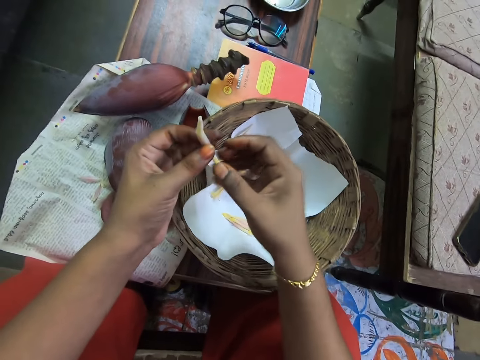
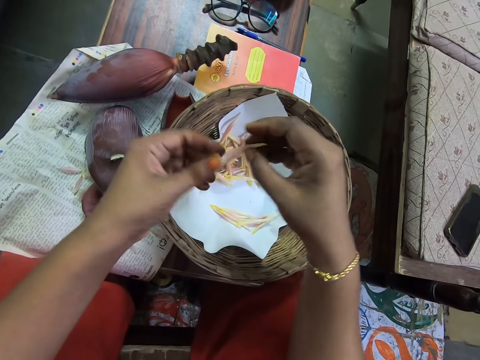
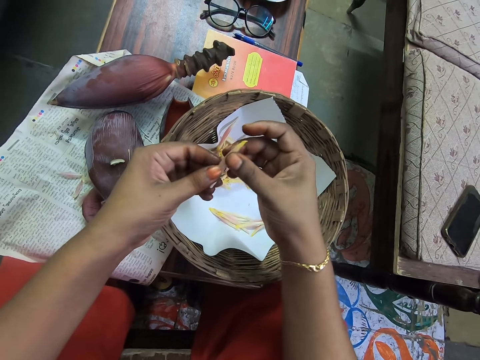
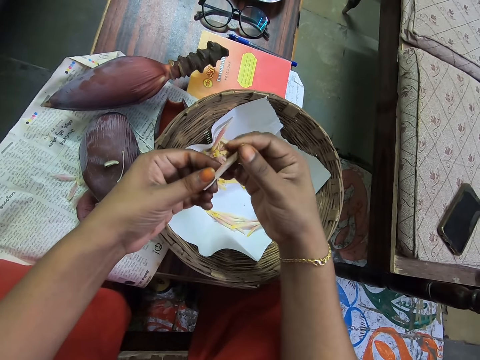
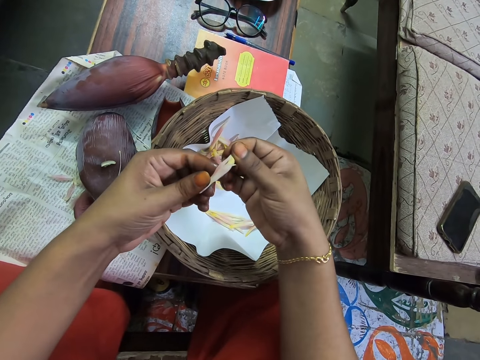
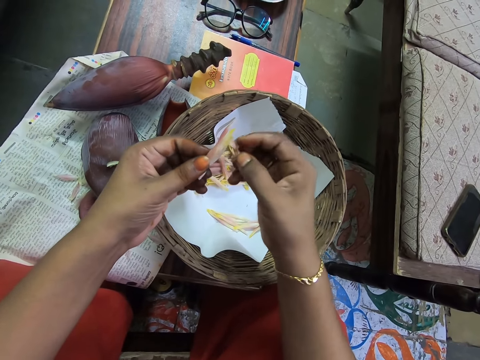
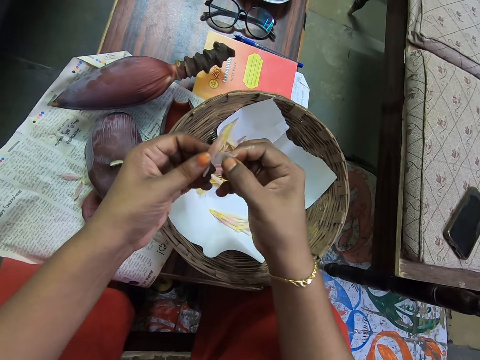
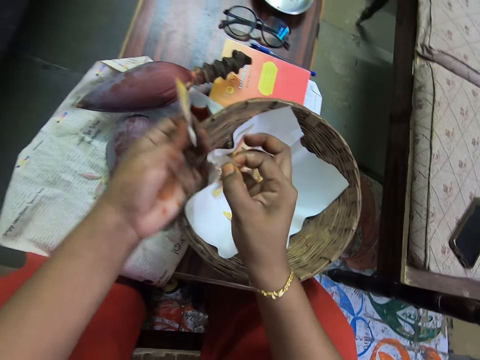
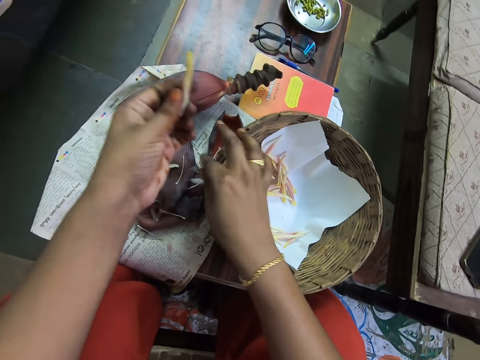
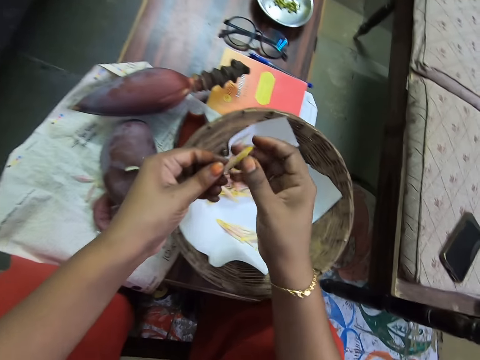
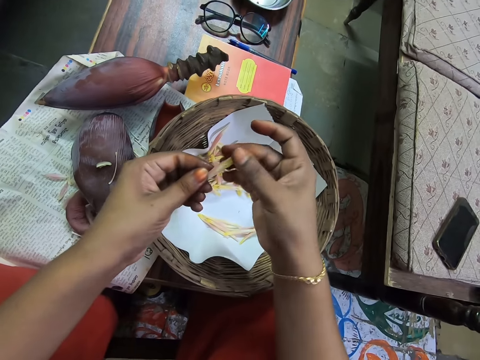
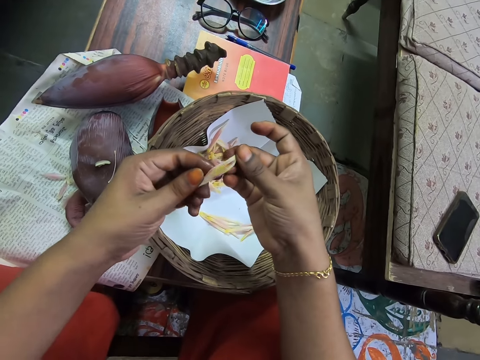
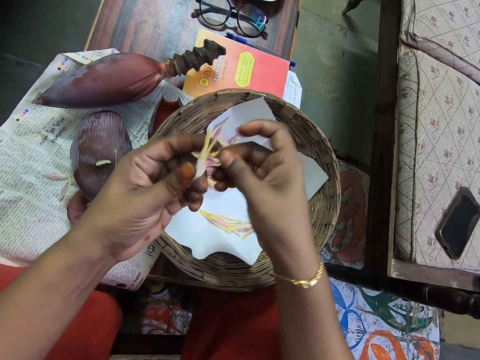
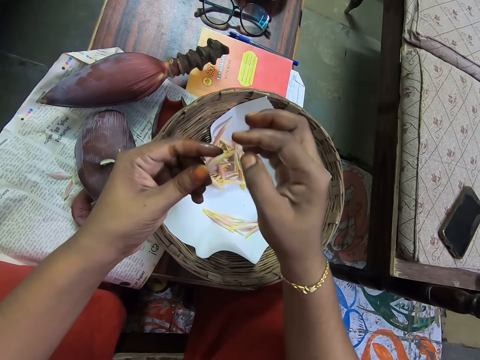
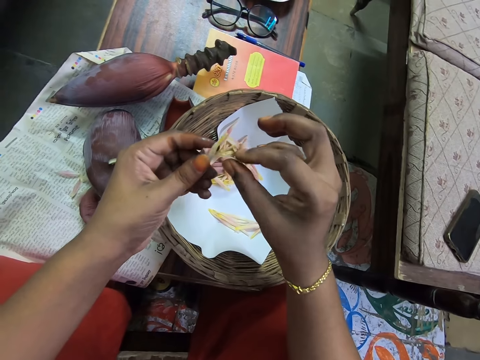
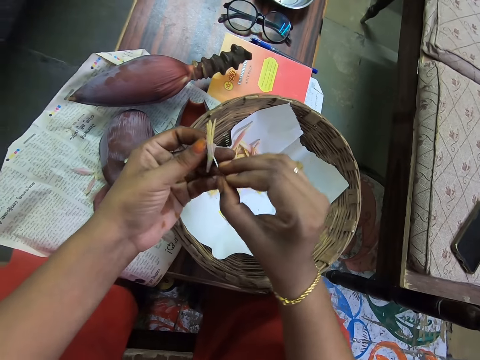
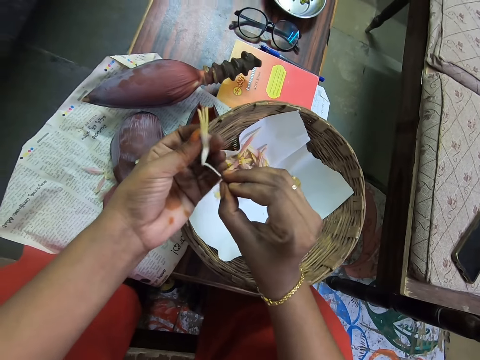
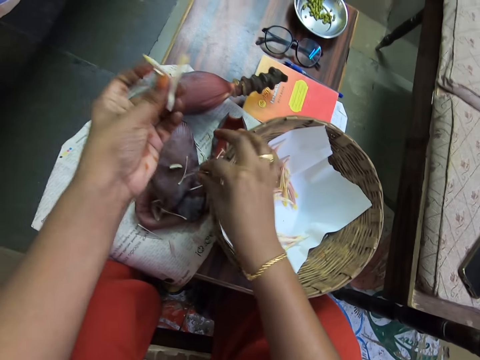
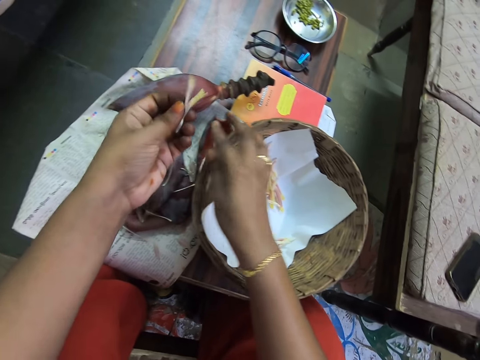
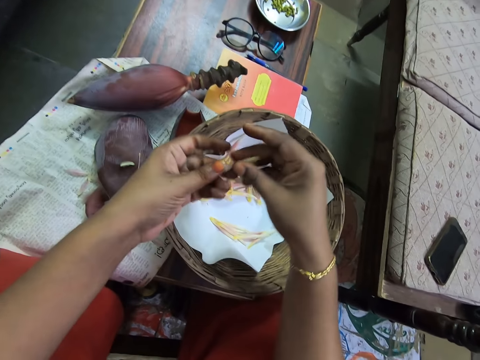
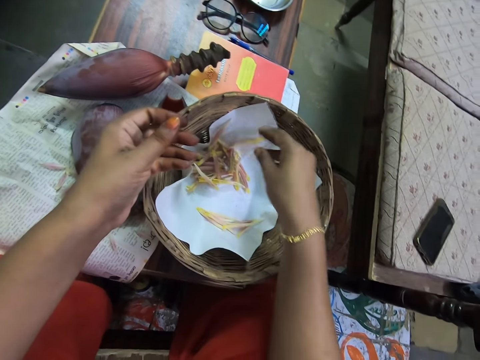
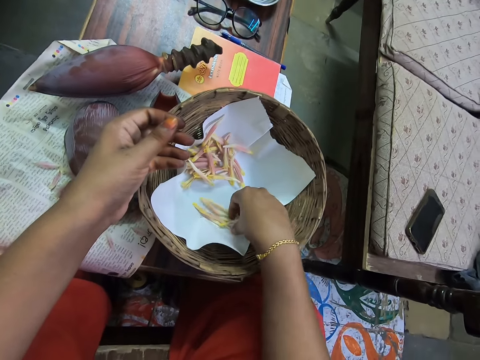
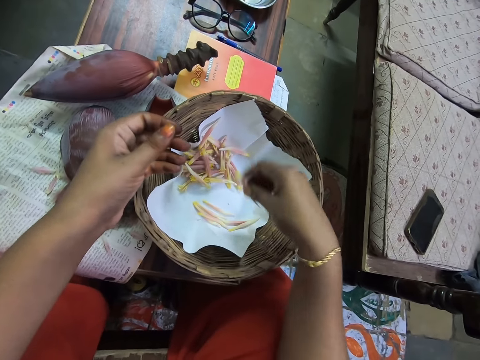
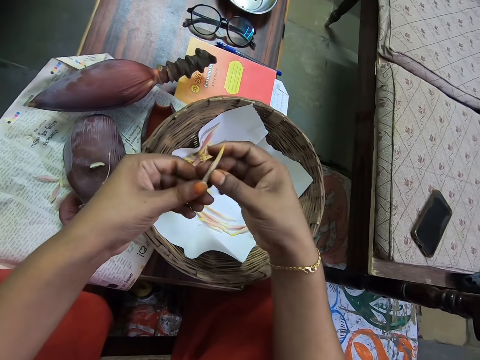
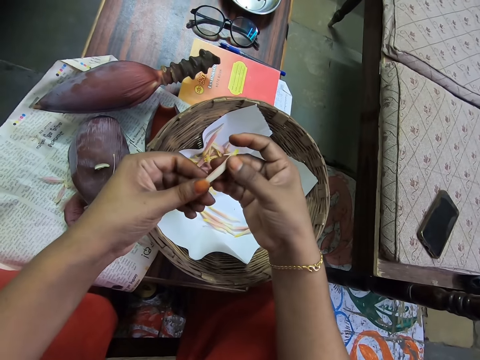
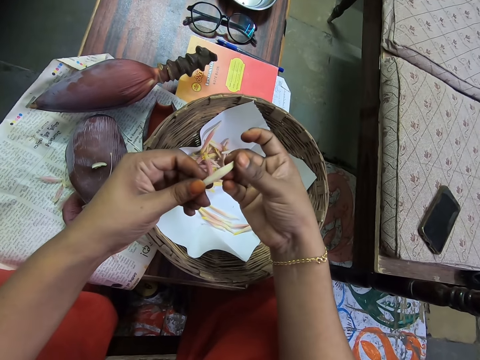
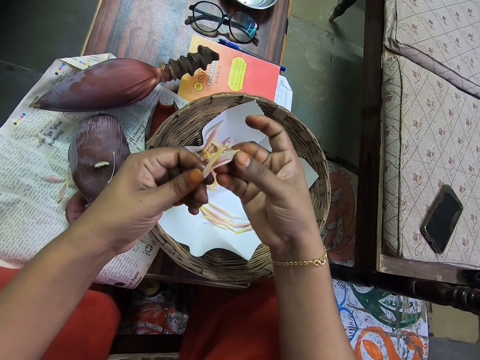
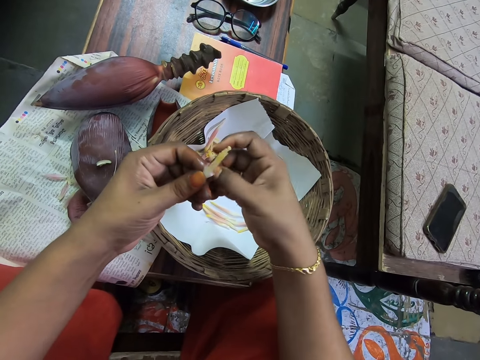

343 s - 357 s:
The camera wearer peels the banana floret. They drop the petal on the table. They peel the banana floret. They pluck the stamen. They place the stamen on the table. They hold the banana floret with the right hand. They place the banana floret in the tray. They pick the banana floret. They peel the banana floret.

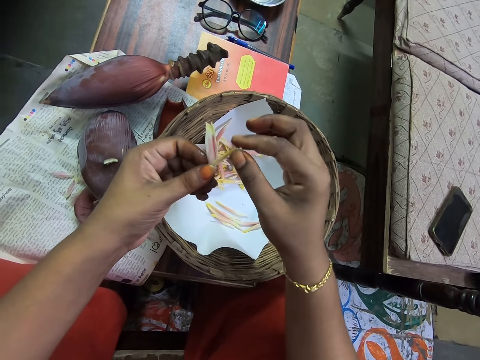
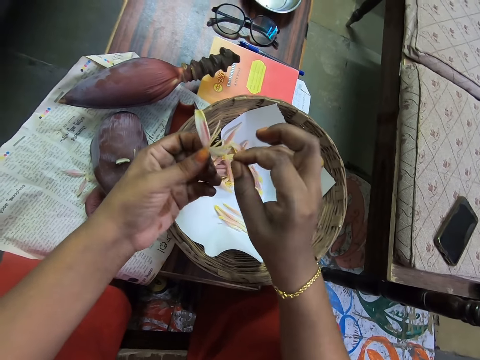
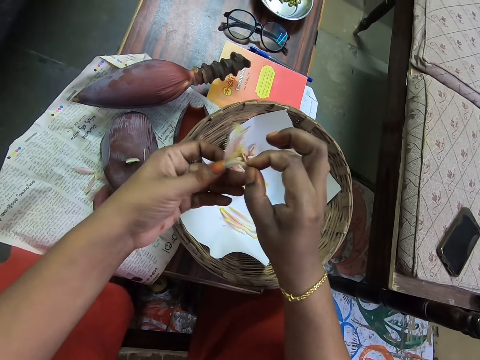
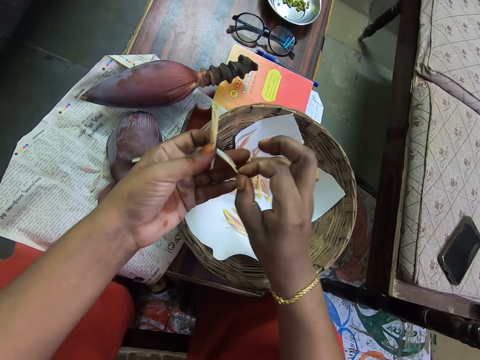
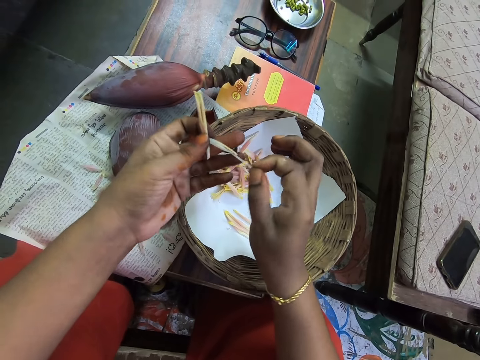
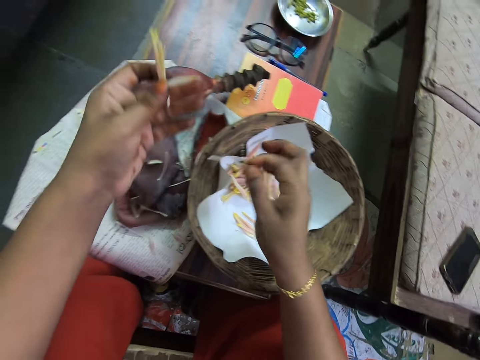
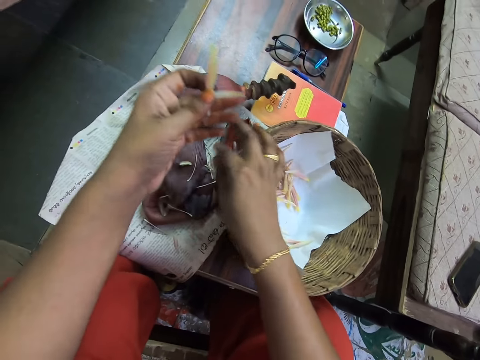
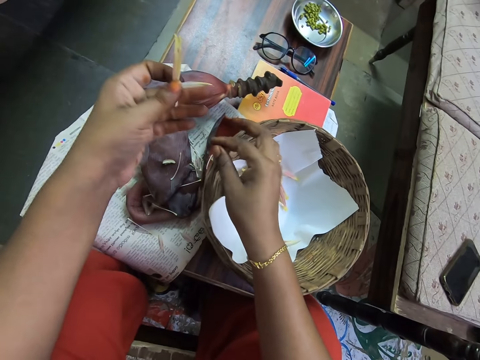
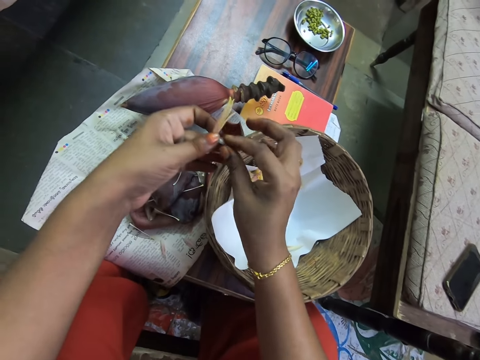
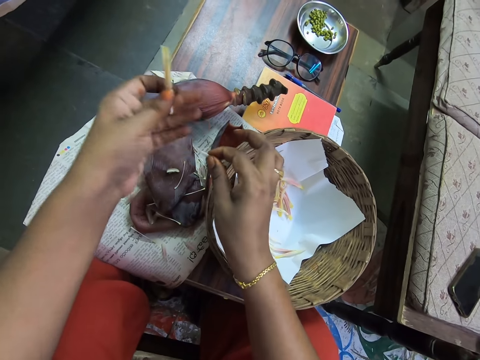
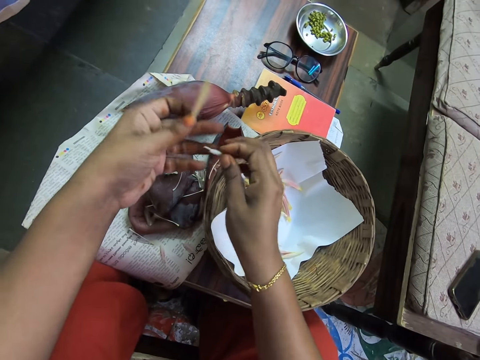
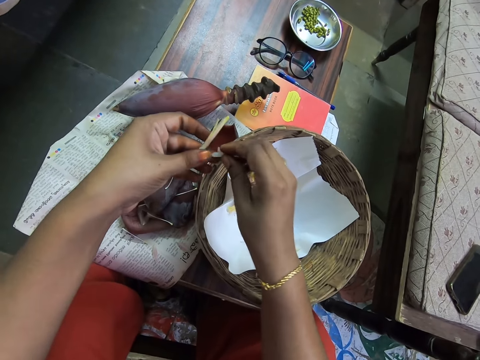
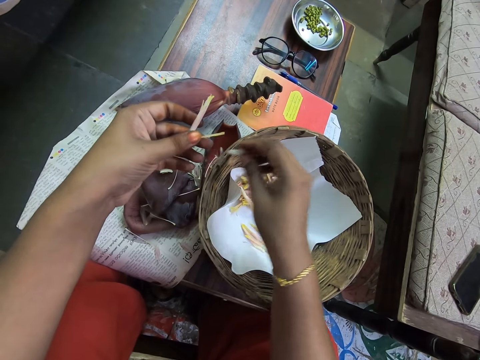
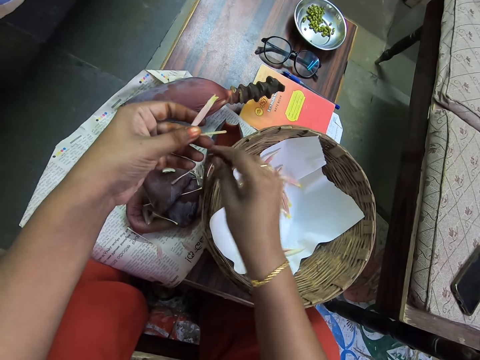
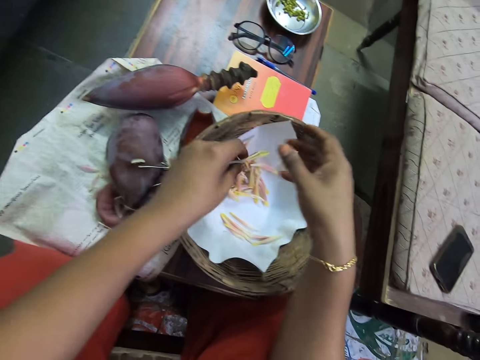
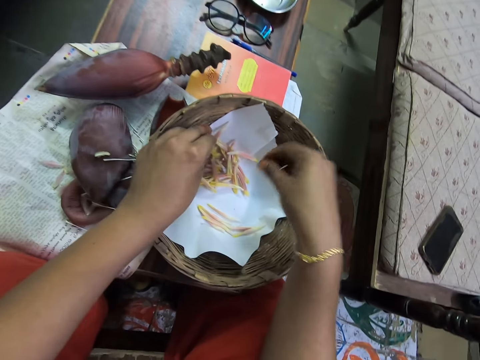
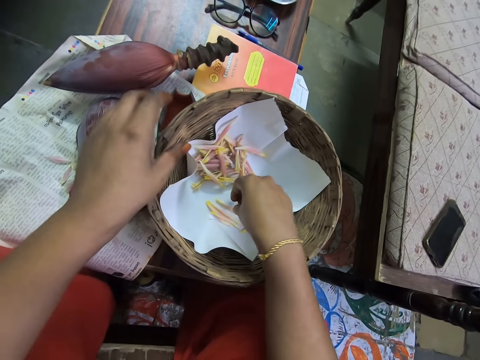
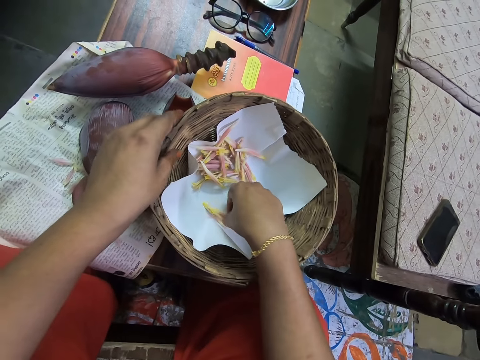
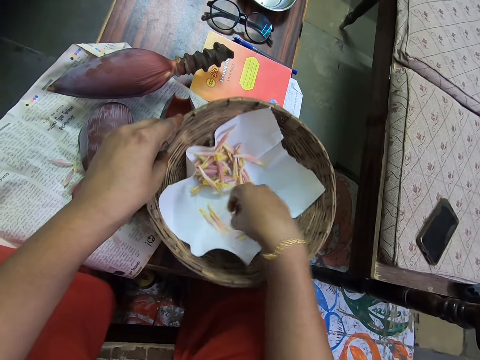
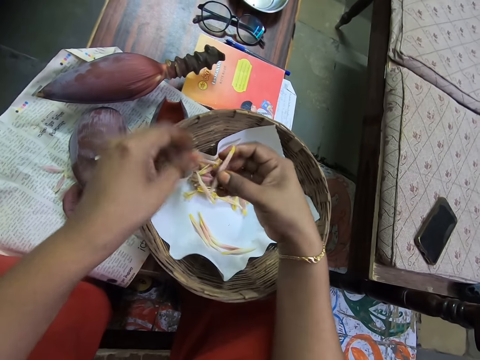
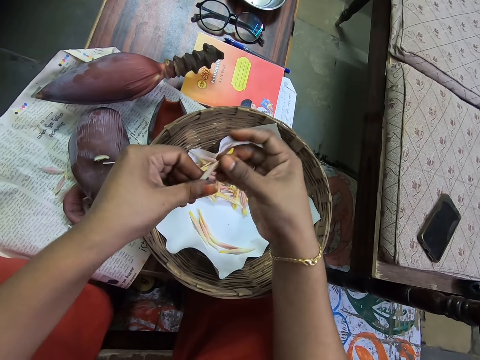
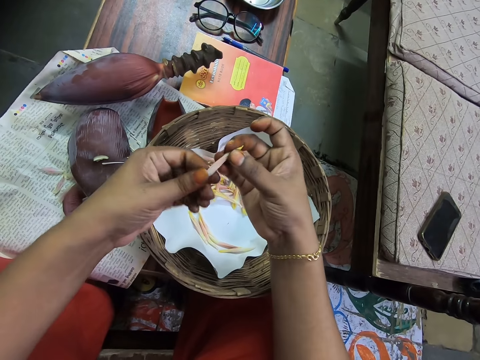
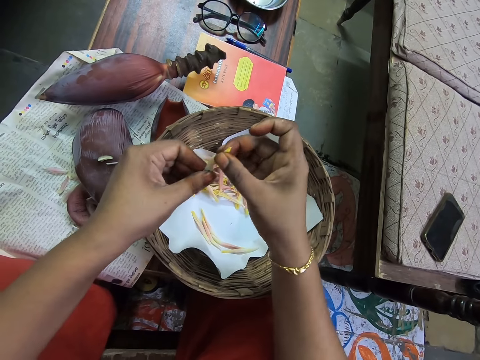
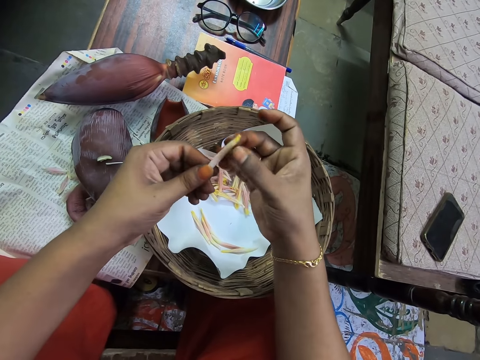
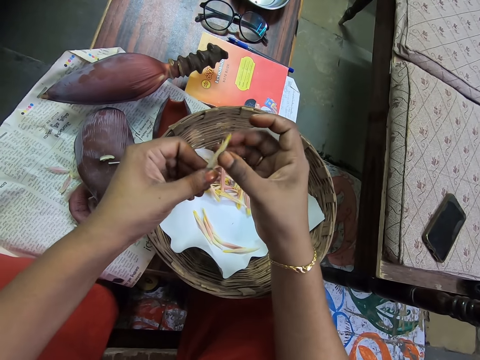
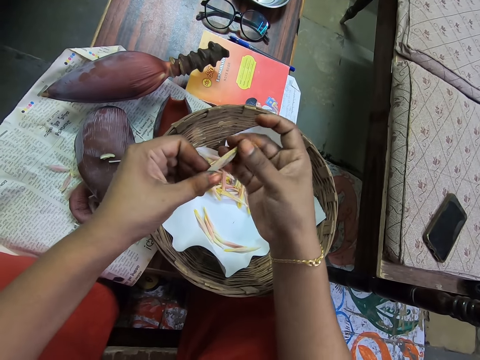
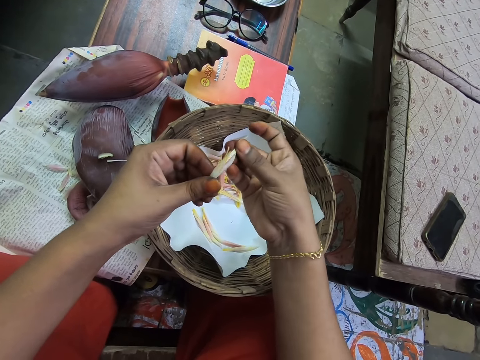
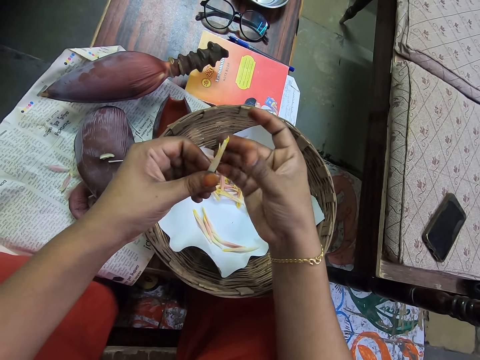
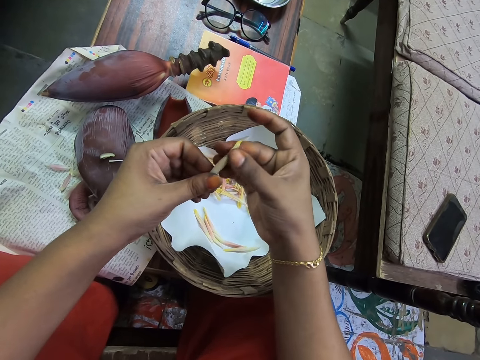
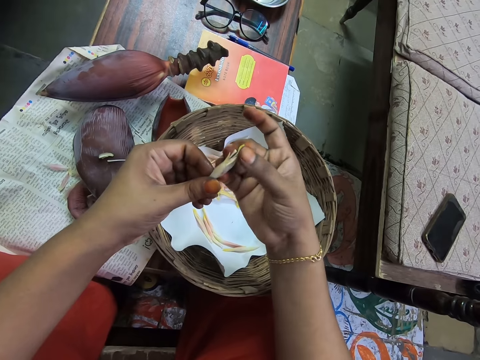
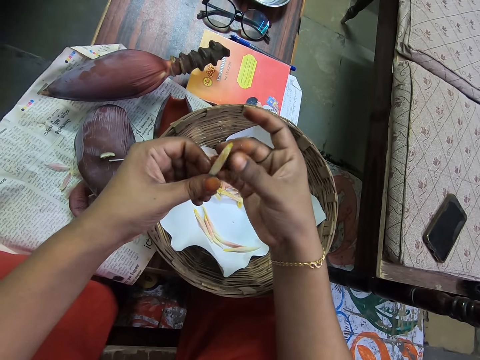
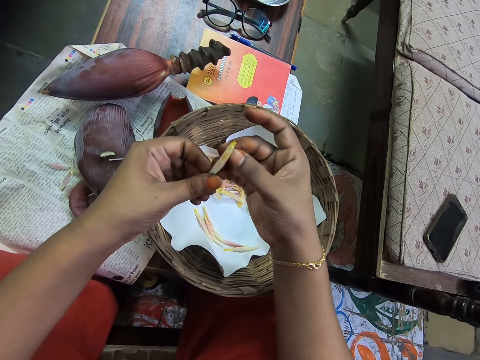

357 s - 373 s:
The camera wearer plucks the stamen. They place the stamen on the table. They peel the banana flower or banana floret. They pluck the petal. They hold the pieces of the banana floret. They drop the petal on the table. They place the banana floret in the tray. They pick the banana floret. They hold the tray. They peel the banana floret.
